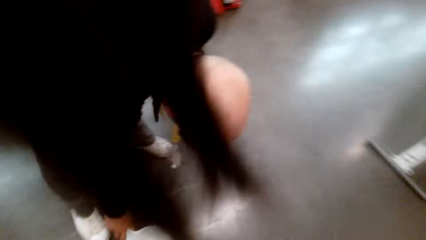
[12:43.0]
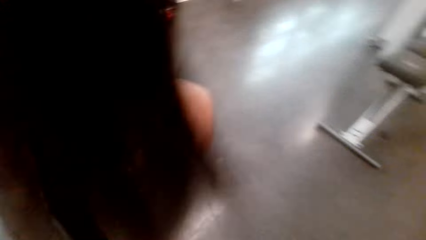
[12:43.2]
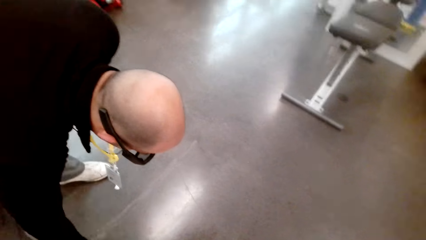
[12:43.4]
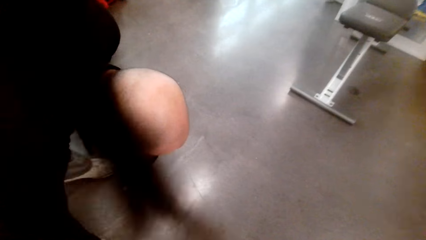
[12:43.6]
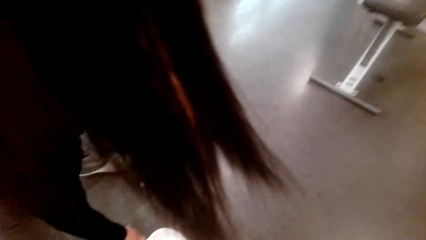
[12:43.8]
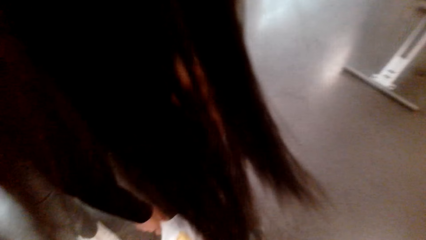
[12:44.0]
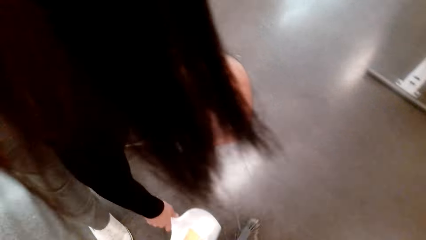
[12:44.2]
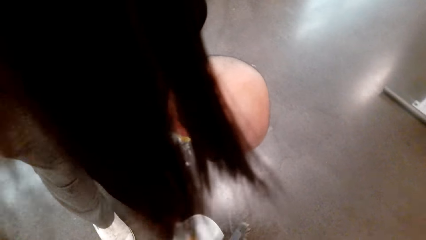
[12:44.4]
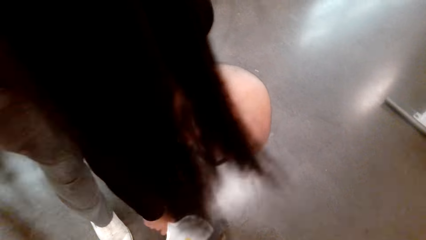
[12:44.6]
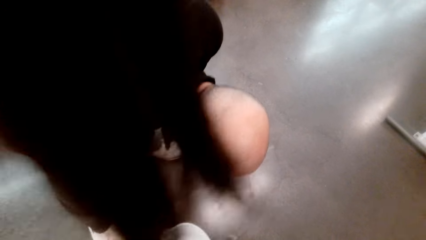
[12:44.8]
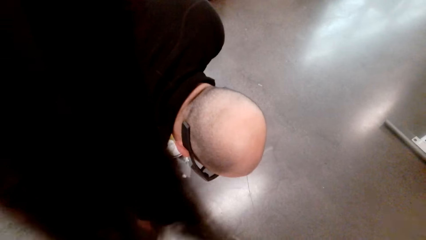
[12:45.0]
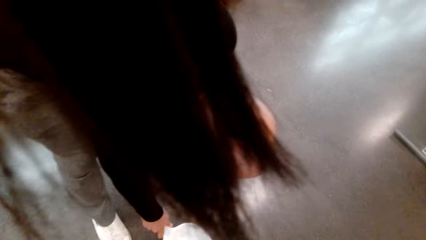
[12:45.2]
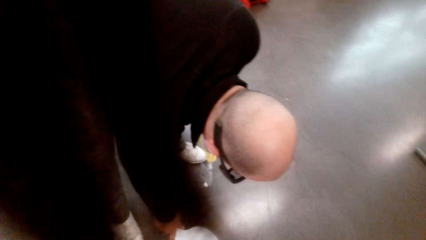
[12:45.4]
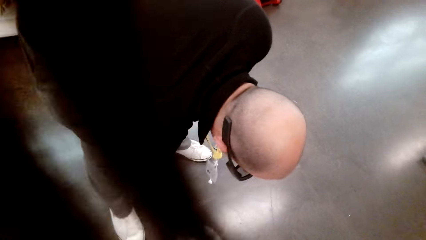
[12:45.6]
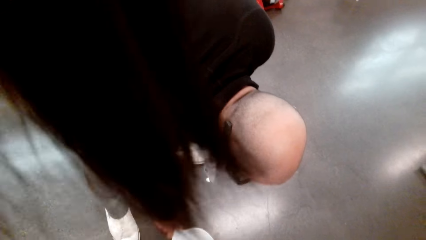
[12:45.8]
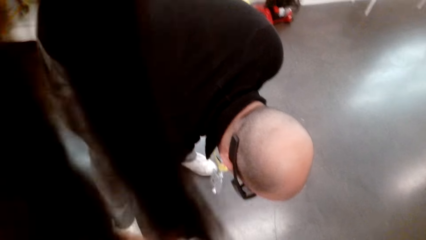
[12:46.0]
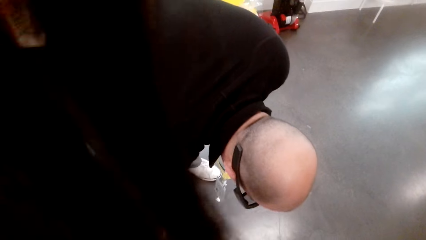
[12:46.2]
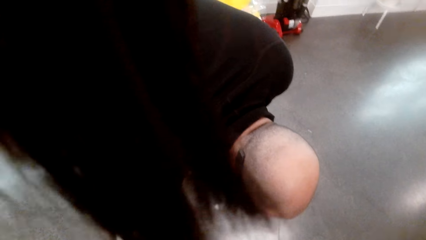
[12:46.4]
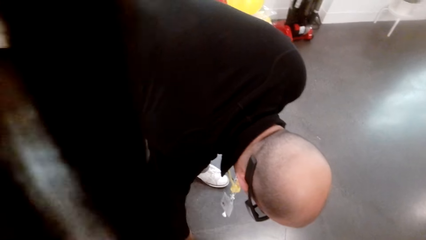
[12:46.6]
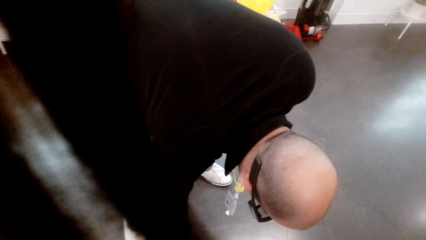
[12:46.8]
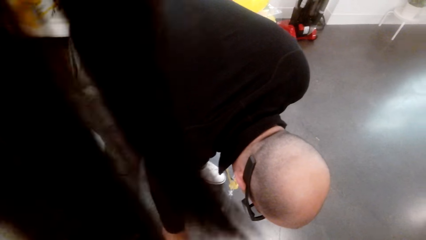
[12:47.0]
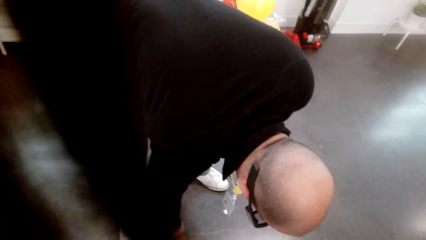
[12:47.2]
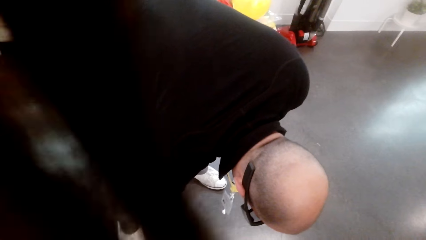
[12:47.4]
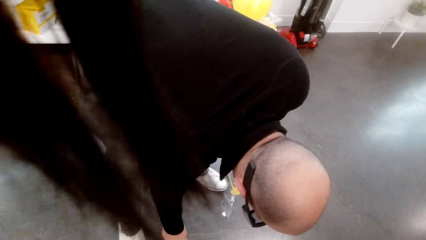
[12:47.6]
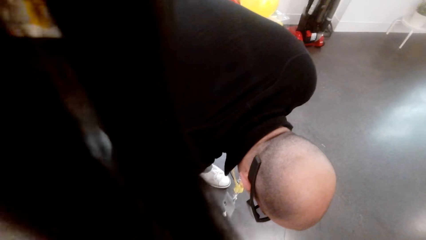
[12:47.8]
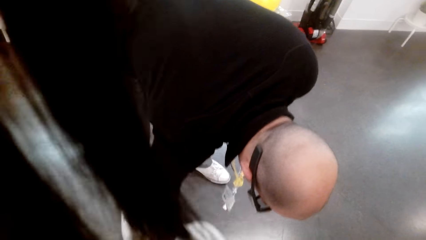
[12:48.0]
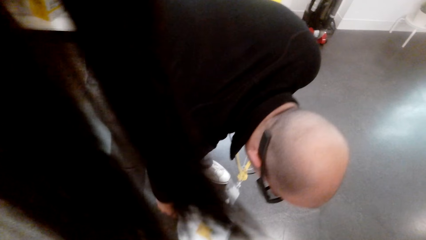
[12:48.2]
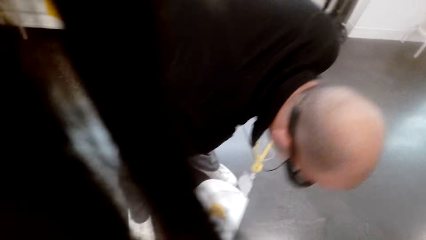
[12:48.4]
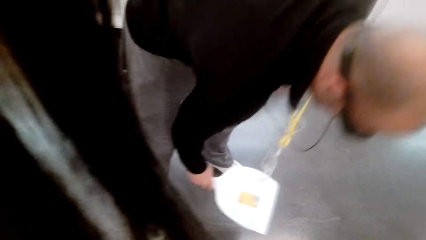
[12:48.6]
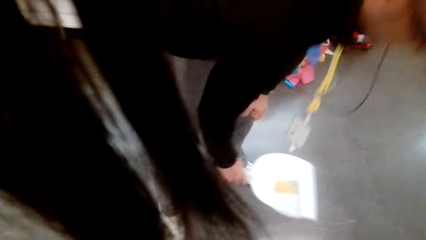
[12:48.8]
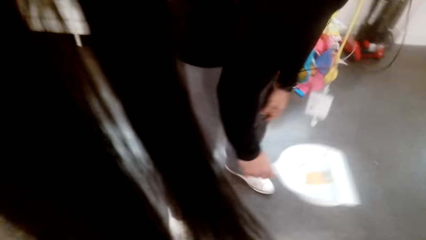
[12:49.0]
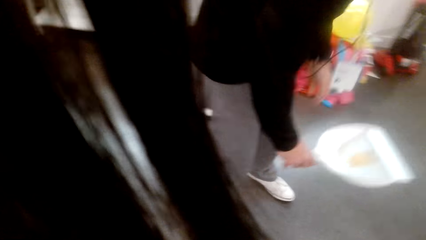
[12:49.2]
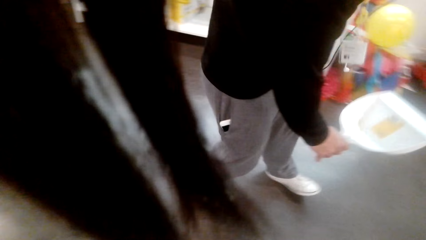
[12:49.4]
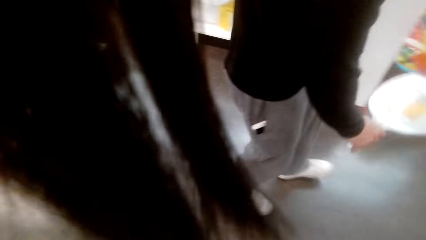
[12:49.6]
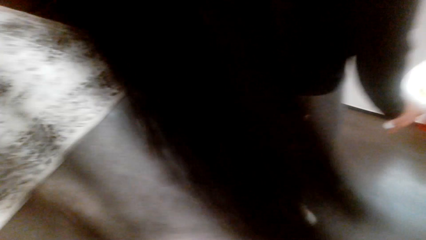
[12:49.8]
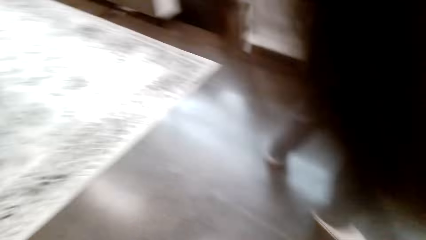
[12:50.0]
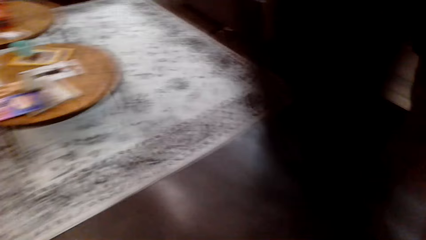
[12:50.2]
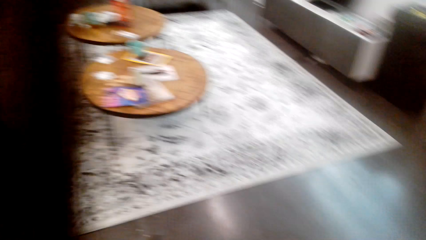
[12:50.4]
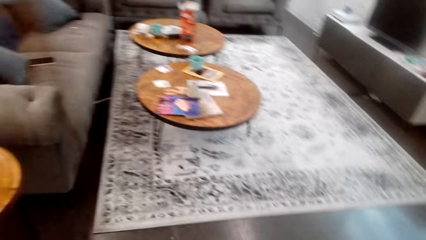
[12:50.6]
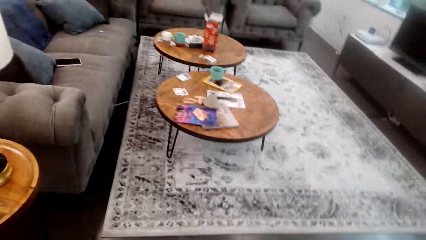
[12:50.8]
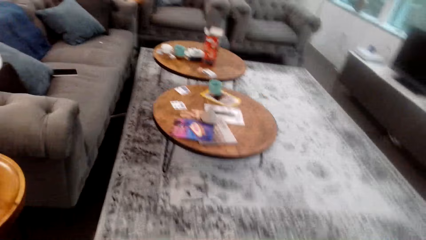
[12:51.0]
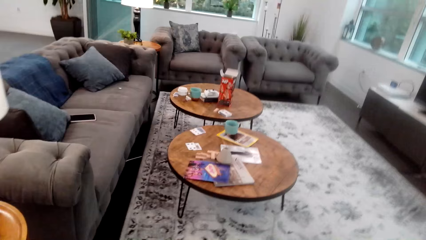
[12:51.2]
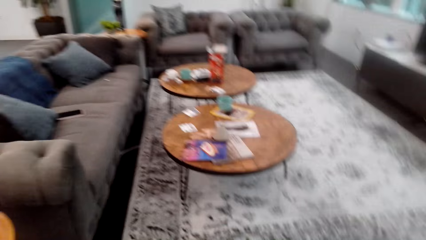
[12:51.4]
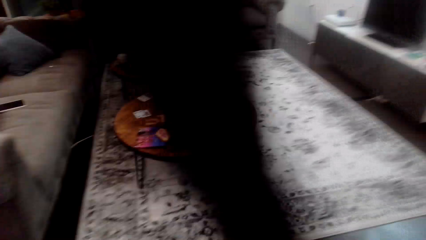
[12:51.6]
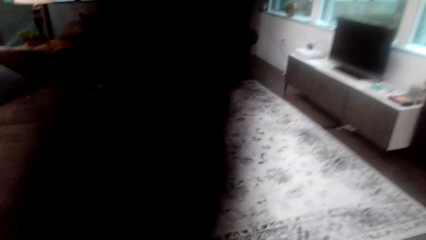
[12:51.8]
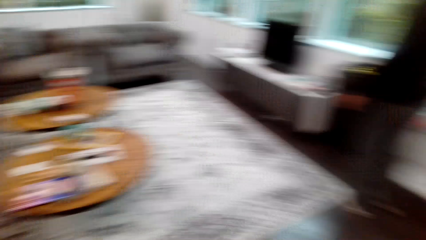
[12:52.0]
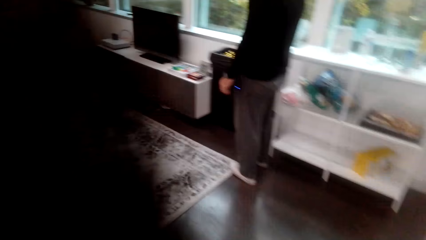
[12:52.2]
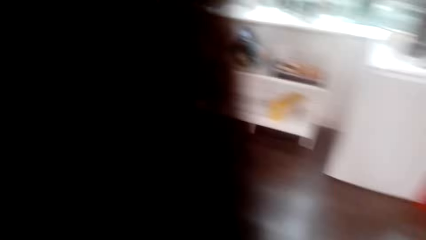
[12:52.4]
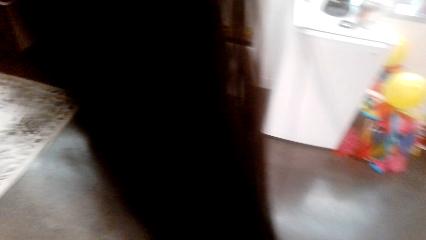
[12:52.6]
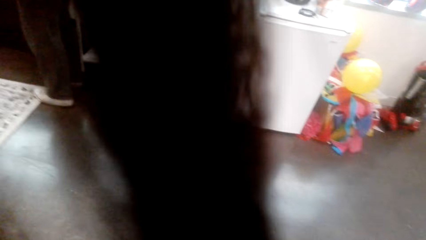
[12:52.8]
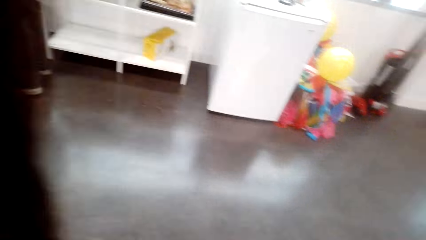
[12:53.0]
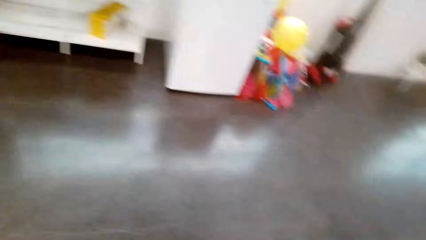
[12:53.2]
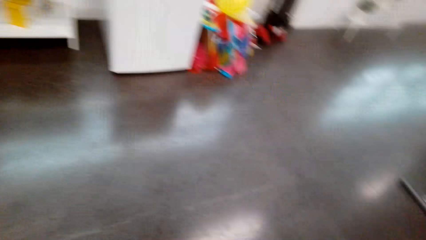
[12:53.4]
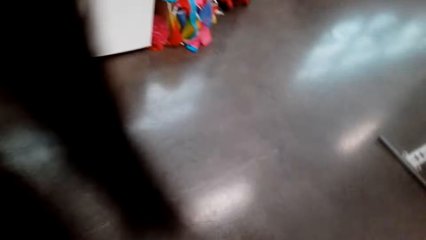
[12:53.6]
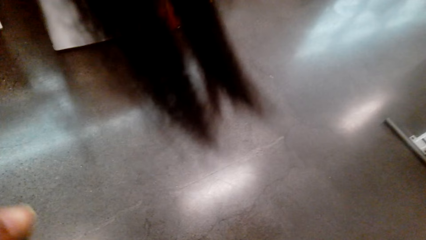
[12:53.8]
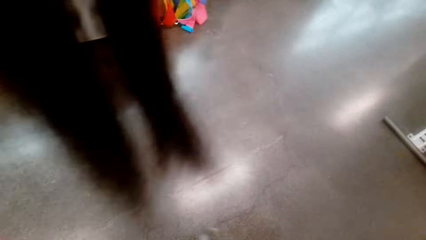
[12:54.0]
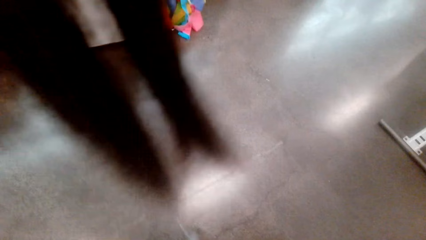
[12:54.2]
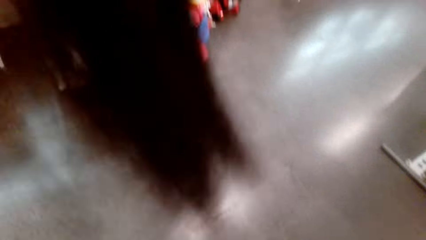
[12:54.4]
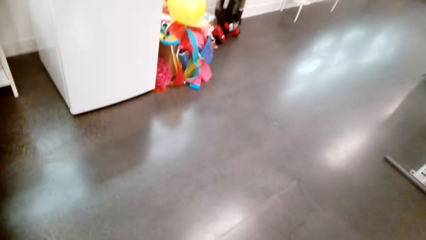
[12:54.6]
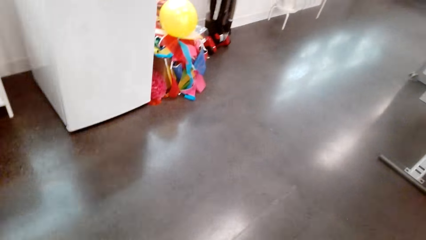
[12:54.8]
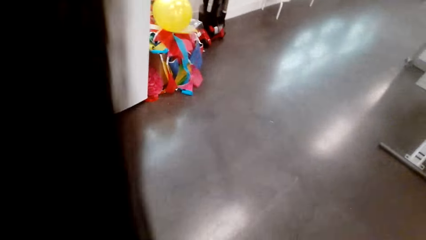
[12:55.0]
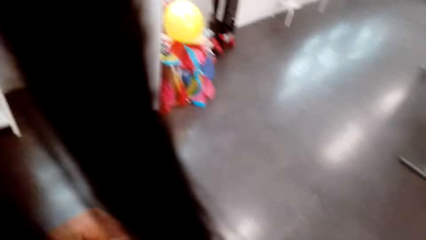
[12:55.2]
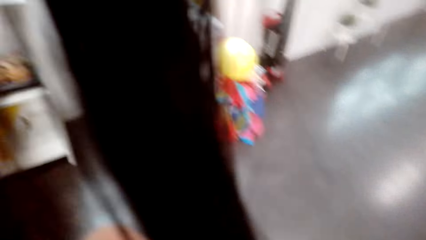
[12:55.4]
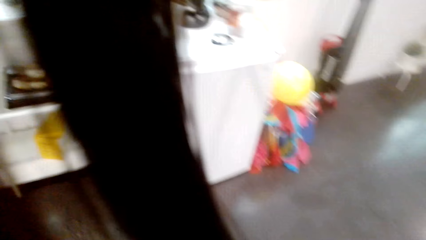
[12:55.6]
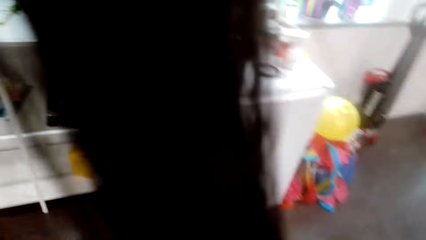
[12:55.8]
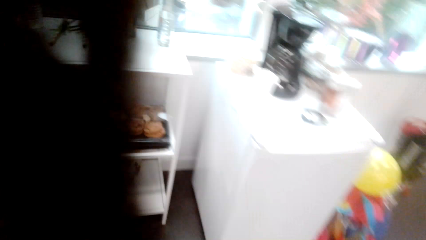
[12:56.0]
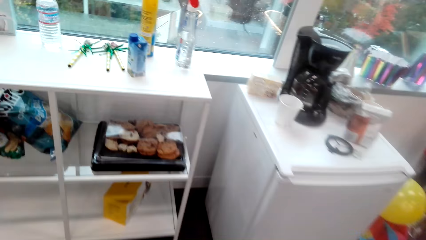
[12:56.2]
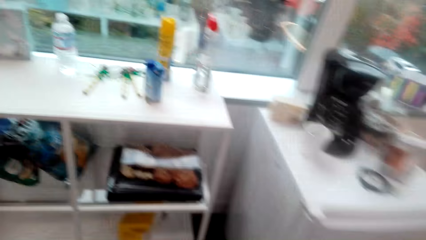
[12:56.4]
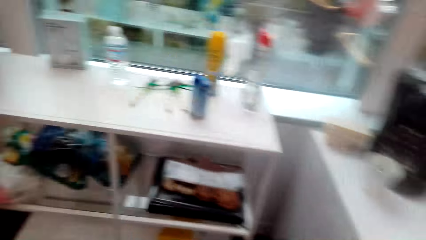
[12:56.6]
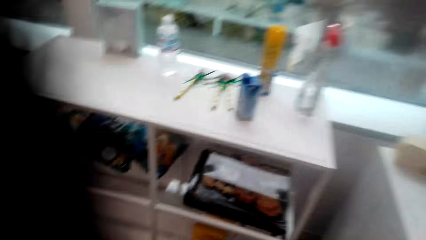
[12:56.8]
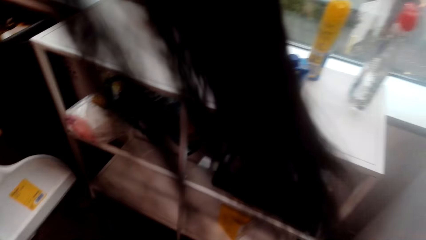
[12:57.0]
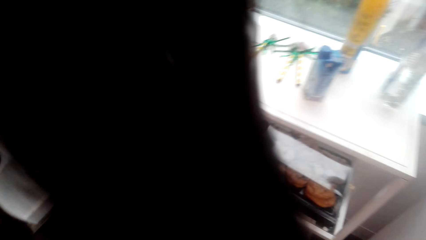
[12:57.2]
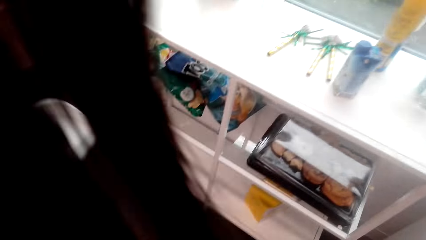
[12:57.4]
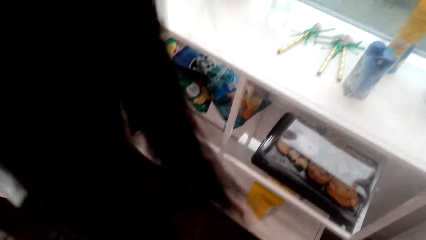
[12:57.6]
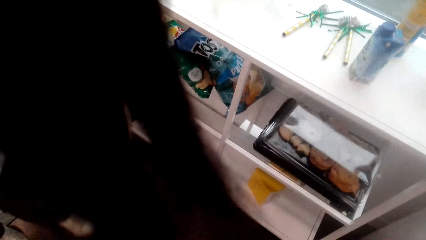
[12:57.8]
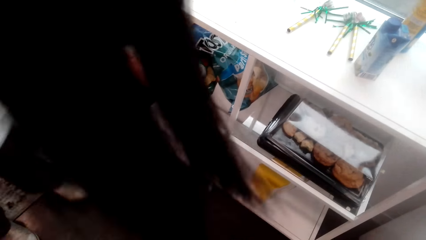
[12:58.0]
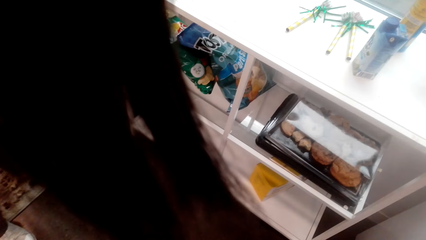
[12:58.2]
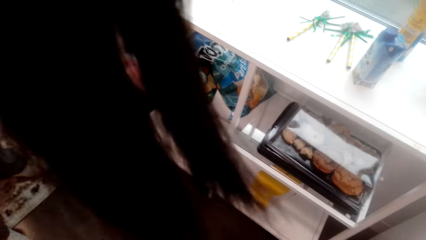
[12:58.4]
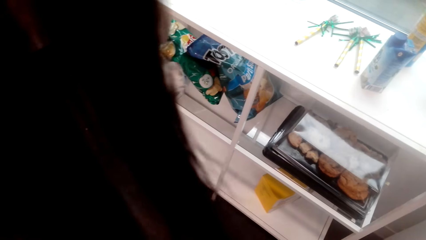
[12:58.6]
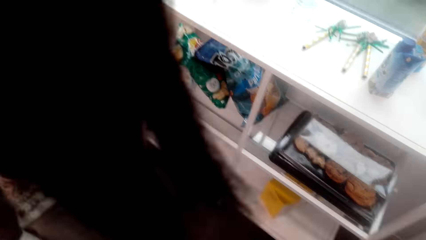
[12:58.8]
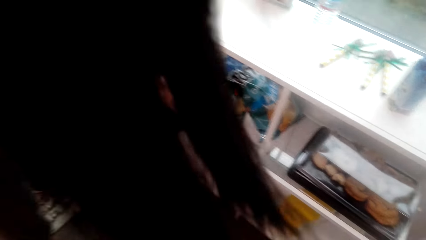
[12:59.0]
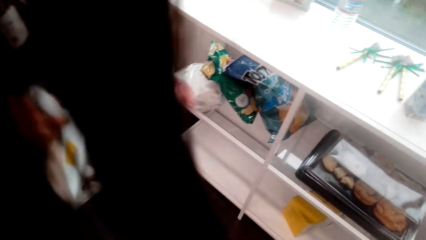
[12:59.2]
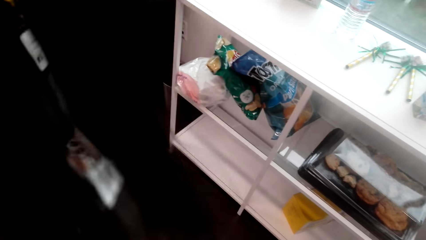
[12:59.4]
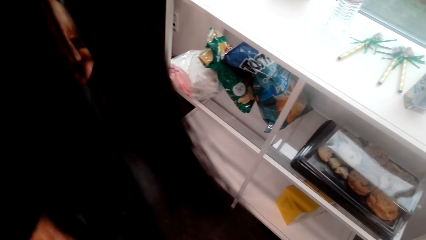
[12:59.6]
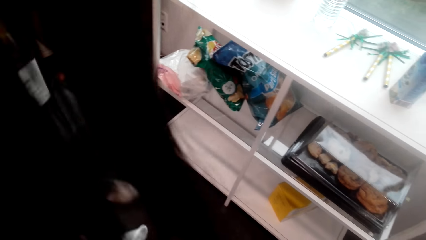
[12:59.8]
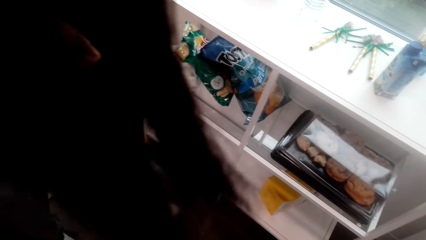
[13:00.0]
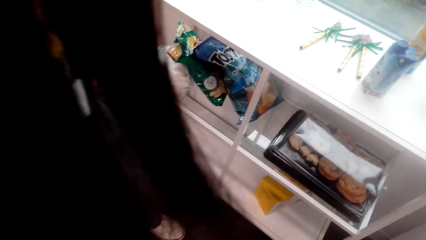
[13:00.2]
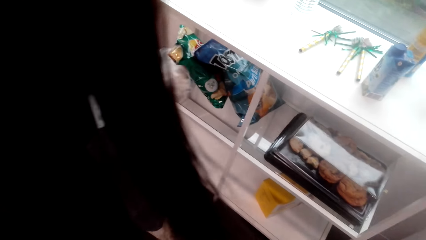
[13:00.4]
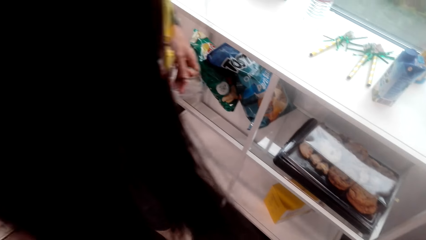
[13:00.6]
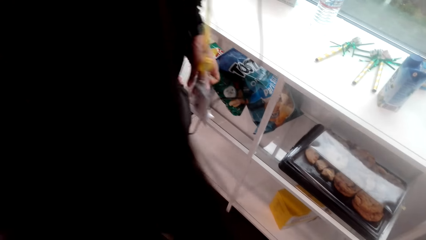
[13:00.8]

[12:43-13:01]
A man carries trash. The man walks in the house. The camera wearer cleans the floor.
